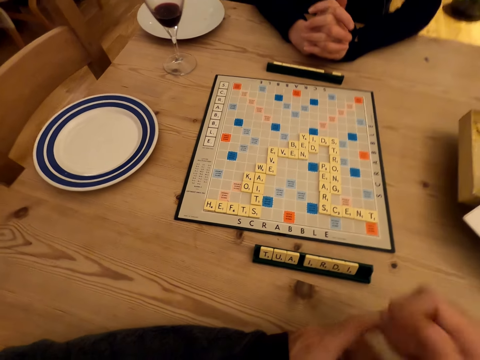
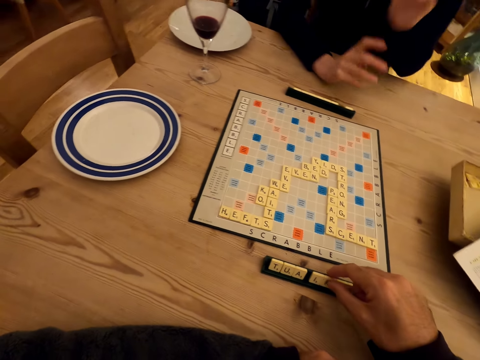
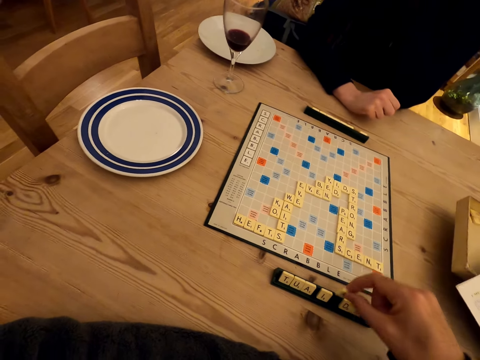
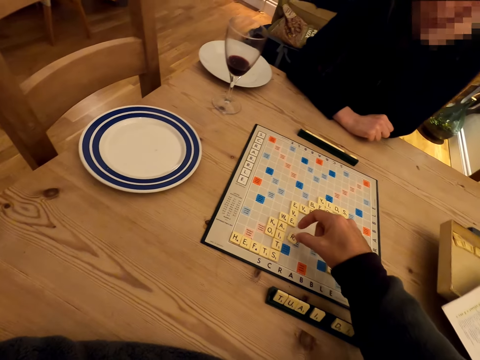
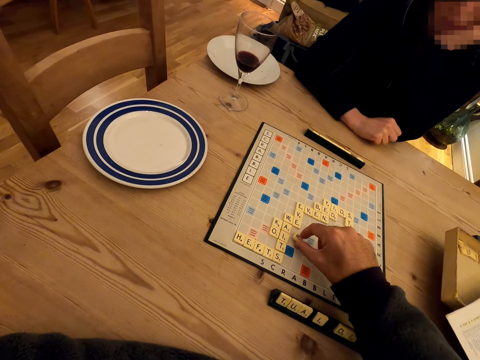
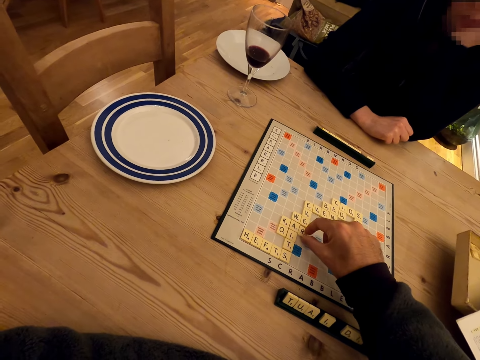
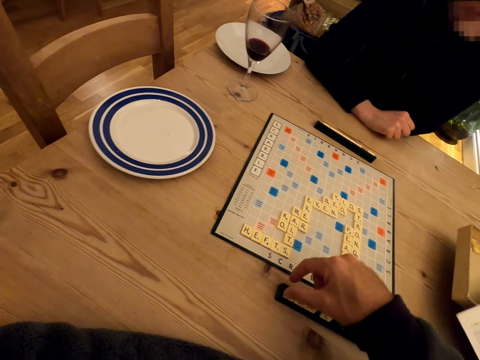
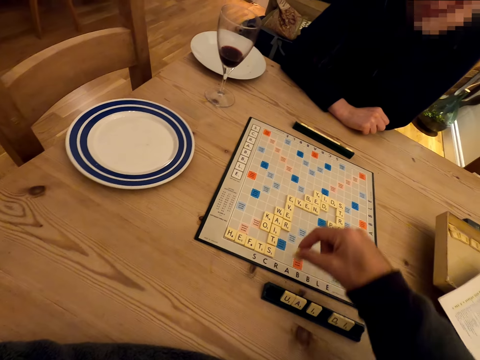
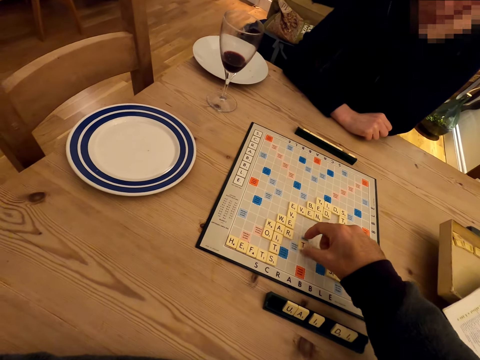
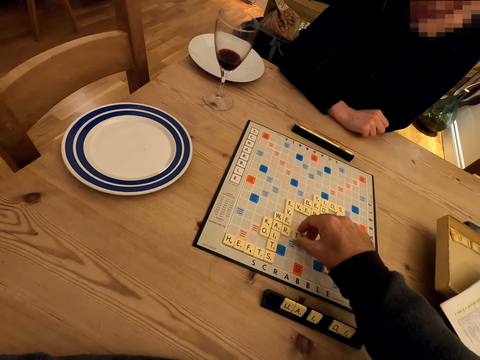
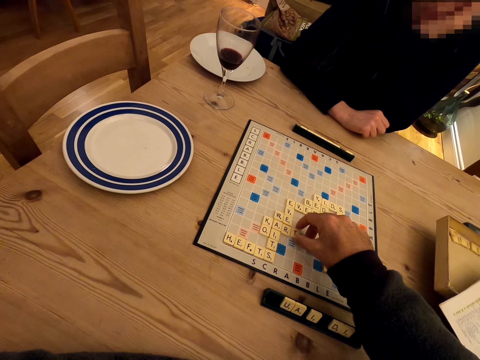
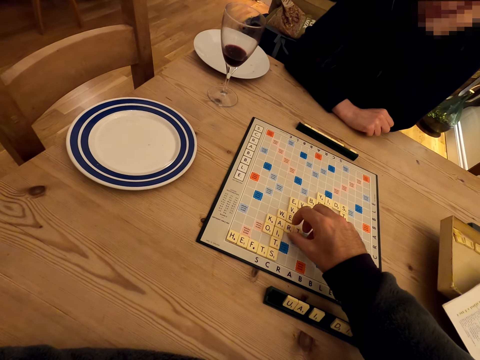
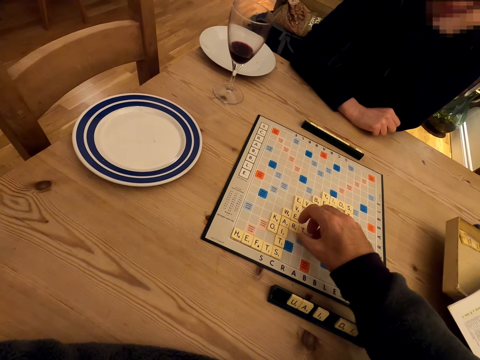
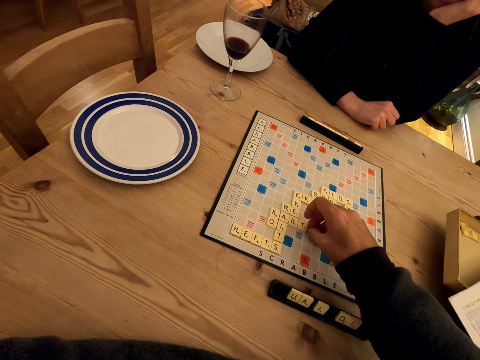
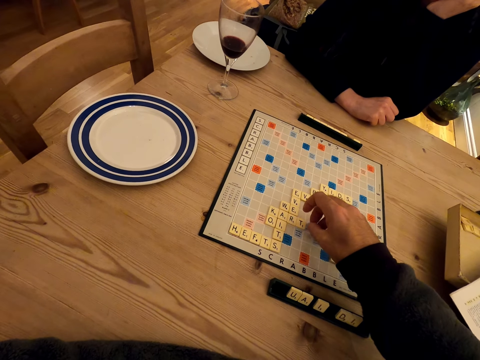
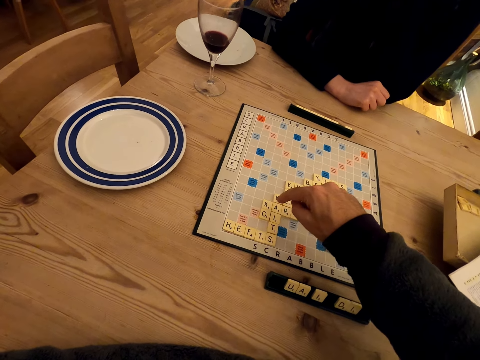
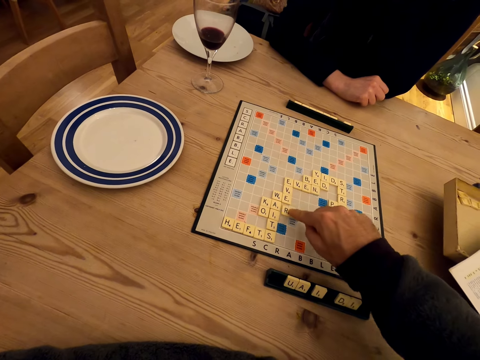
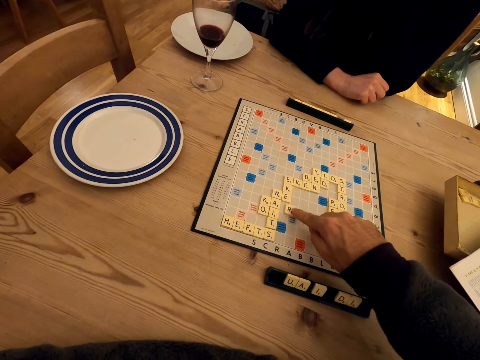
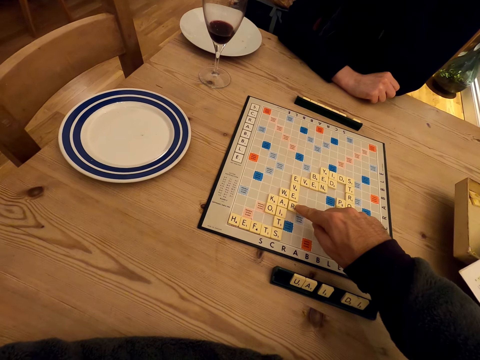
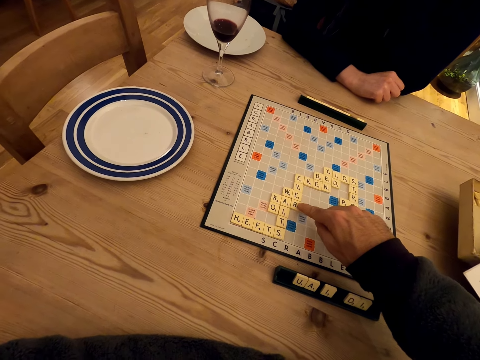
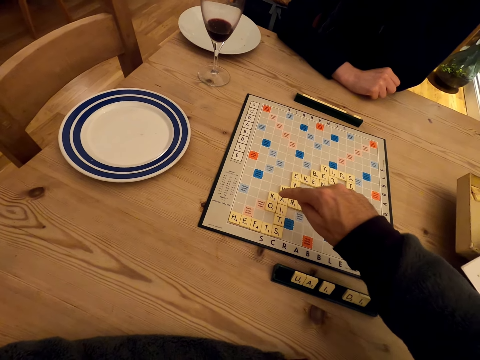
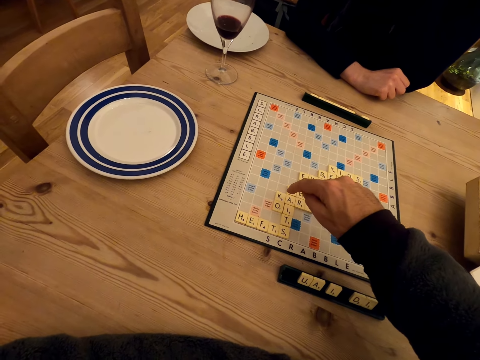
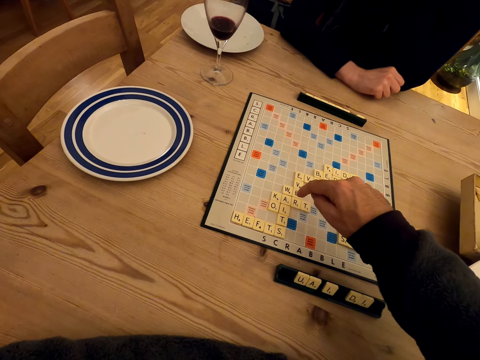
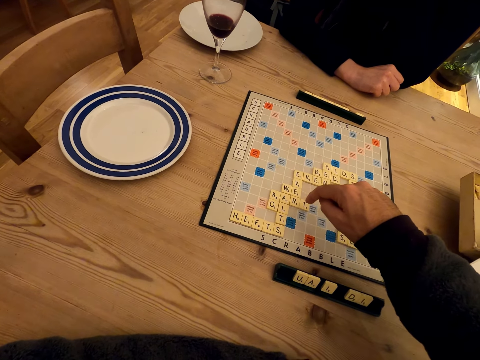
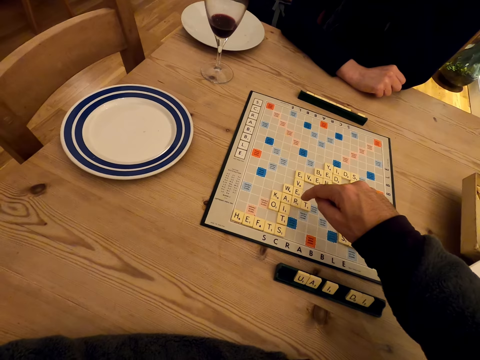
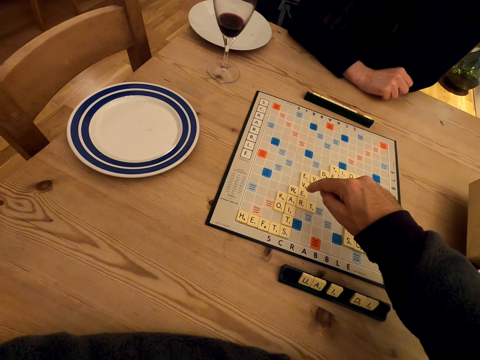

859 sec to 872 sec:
The camera wearer plays the scrabble game. A lady stares at the scrabble board. She stares at the scrabble board again. The camera wearer plays the scrabble game. They talk with the lady.

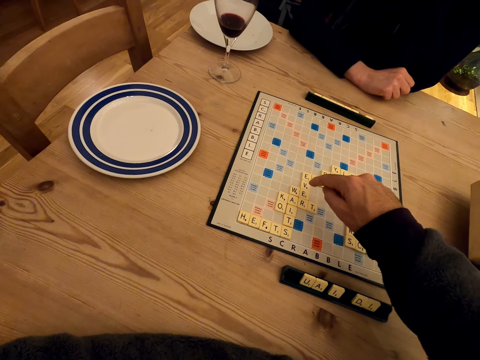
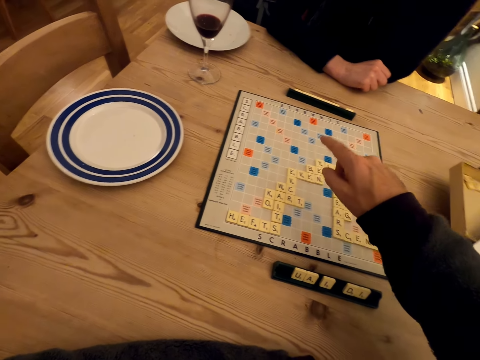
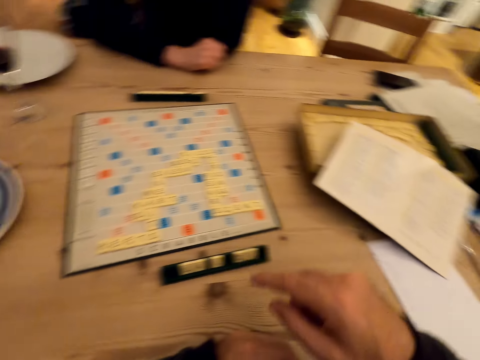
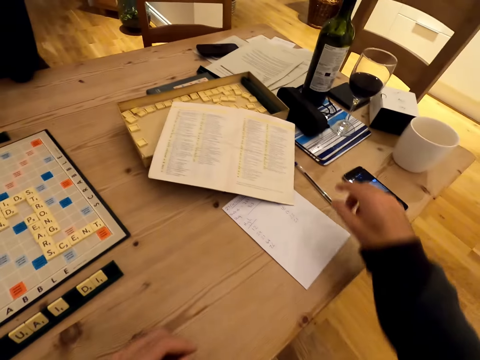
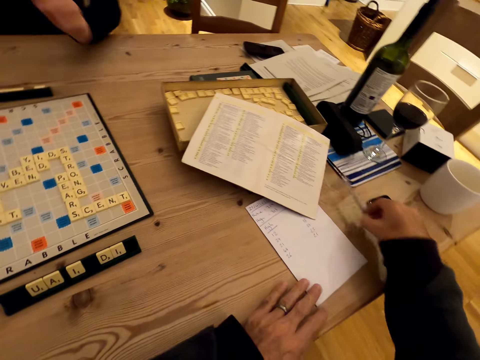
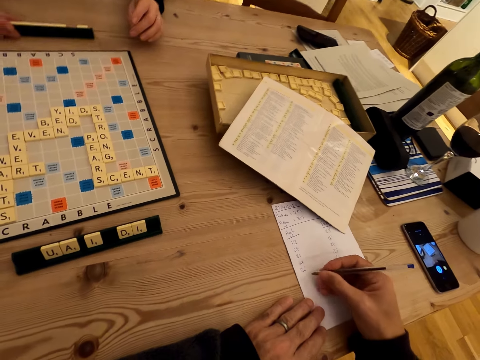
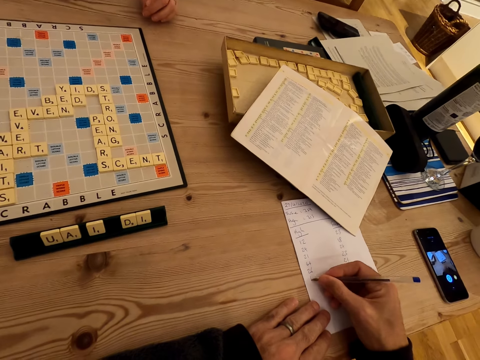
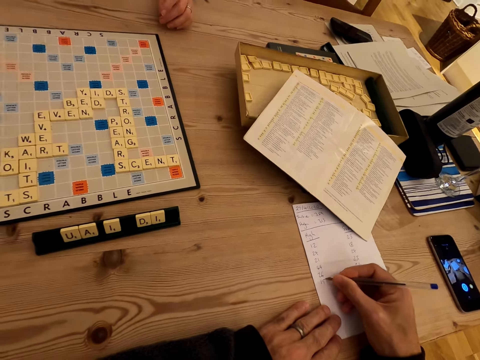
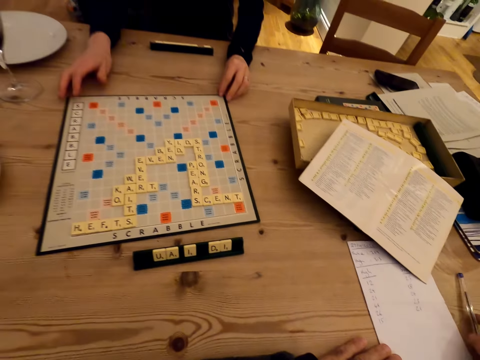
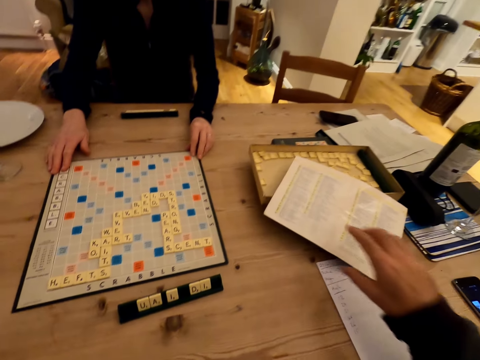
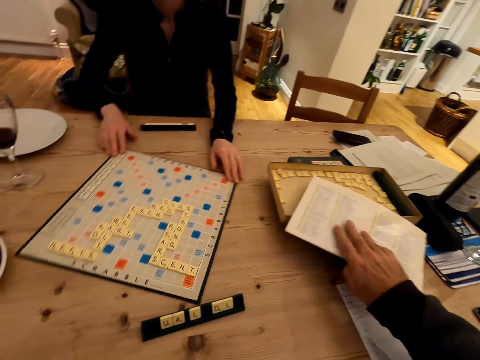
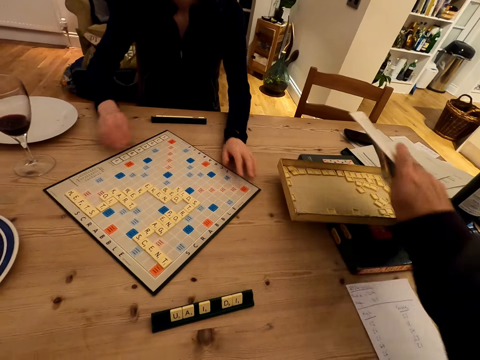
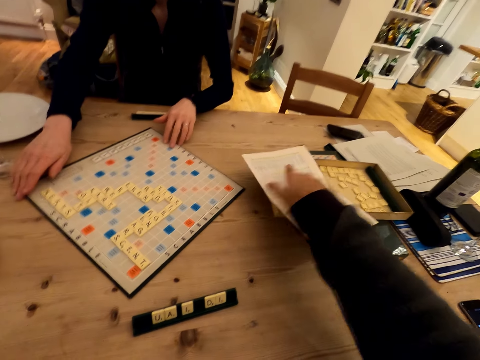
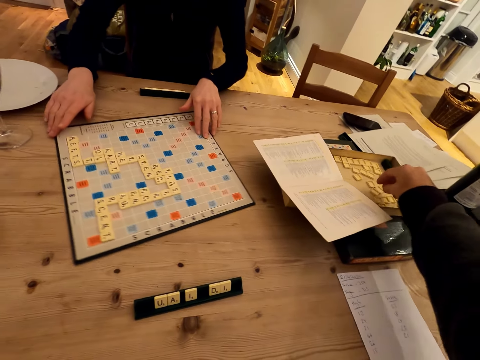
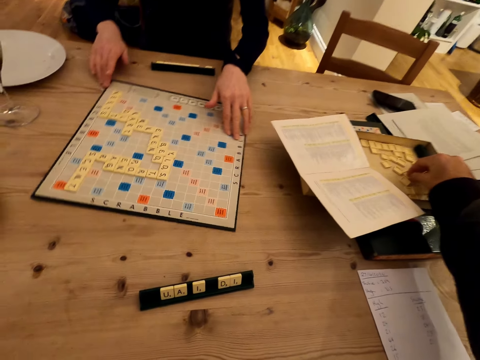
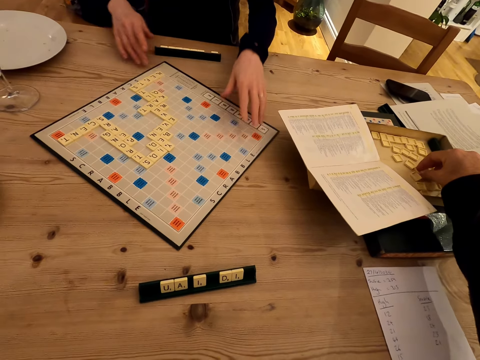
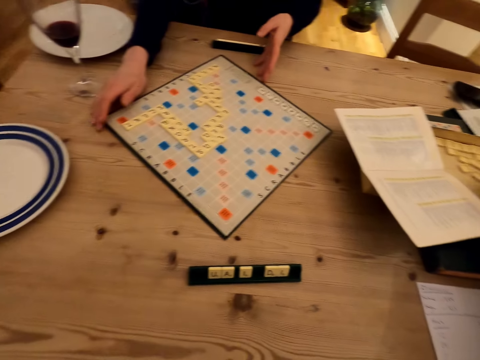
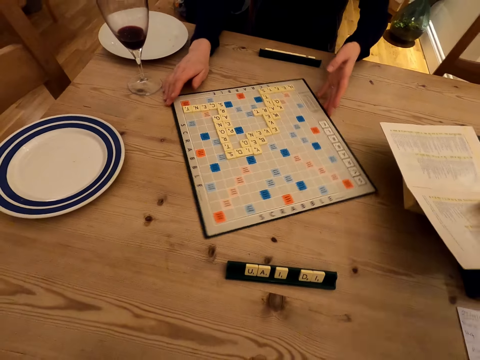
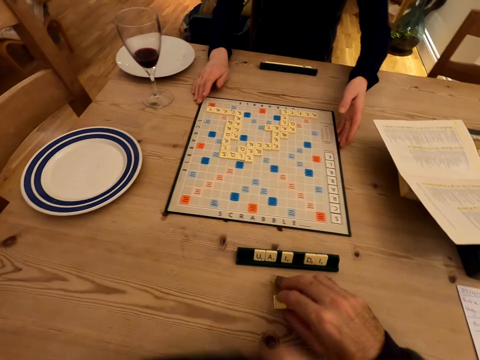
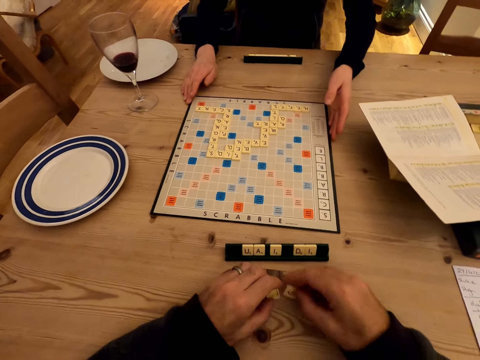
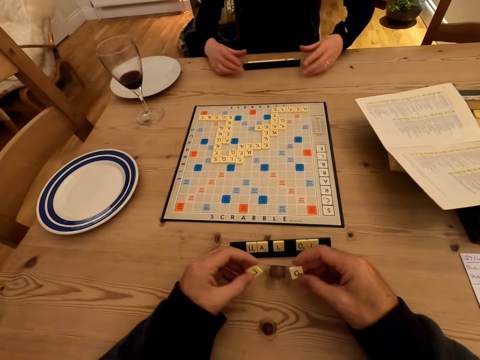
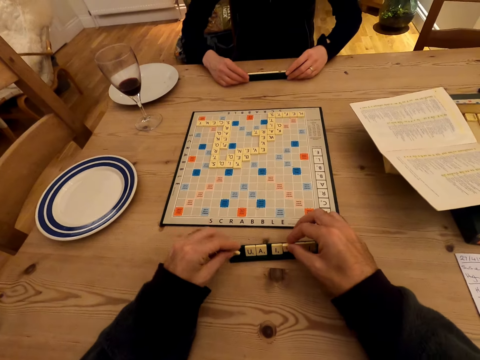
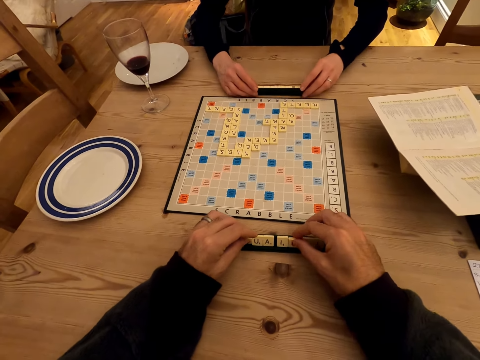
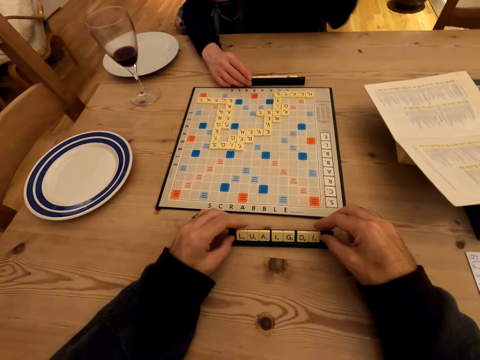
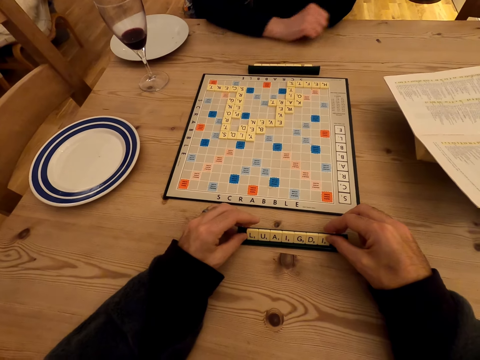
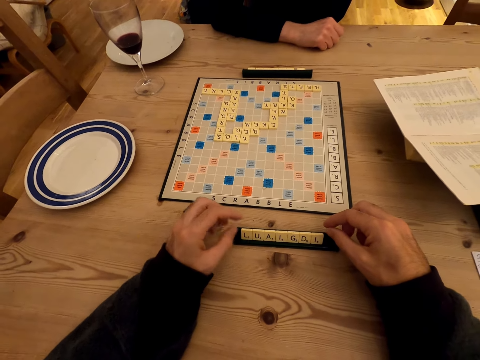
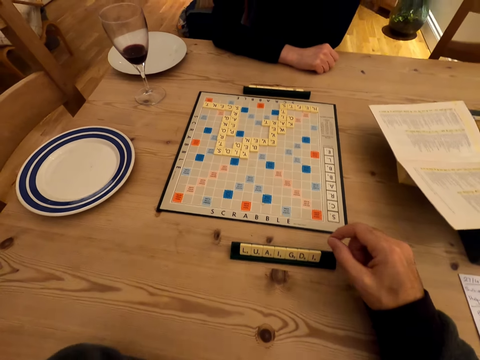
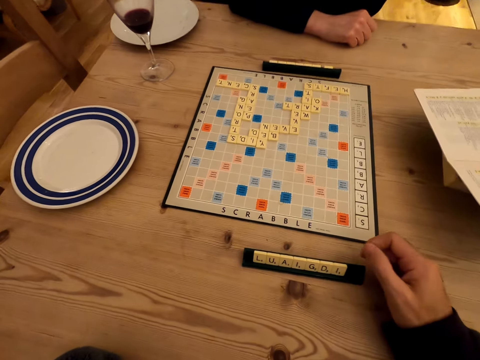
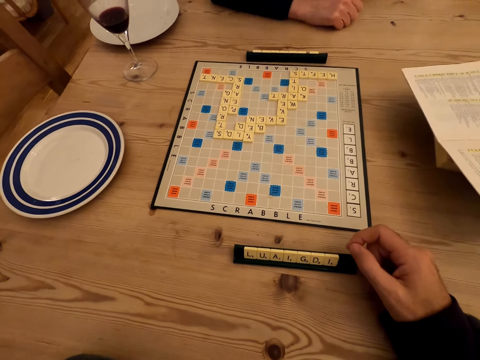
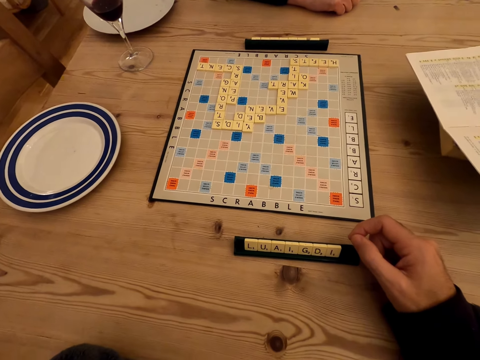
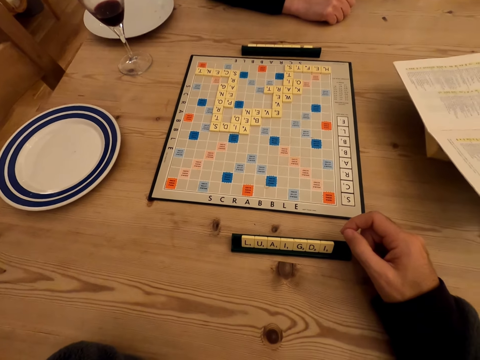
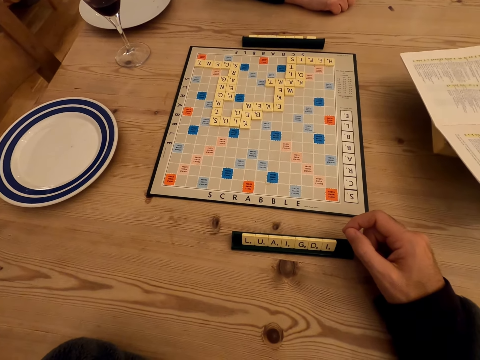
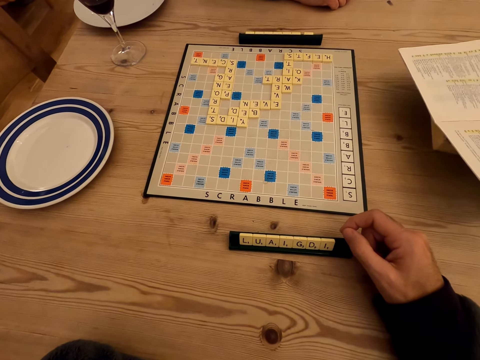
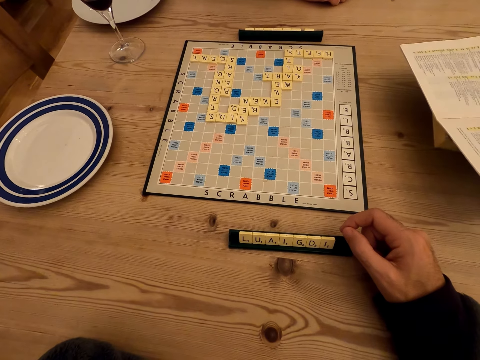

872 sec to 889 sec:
The camera wearer picks up the pen. They write on the paper with the pen. They place the pen down. A lady touches the scrabble board. The camera wearer picks up the manual paper. The lady rotates the scrabble board. The camera wearer drops the paper. They pick up the scrabble cubes. The lady rotates the scrabble board. The camera wearer touches letters. They arrange the scrabble cubes. The lady rotates the scrabble board. She holds the scrabble cubes. The camera wearer arranges the scrabble cubes. They stare at the scrabble board. The lady stares at the scrabble board.
